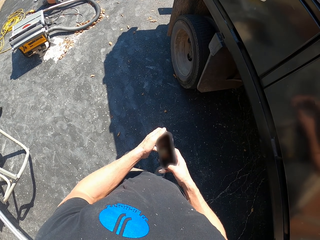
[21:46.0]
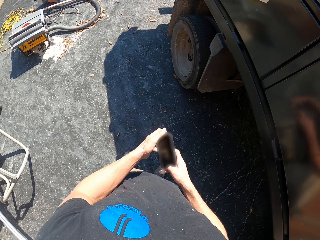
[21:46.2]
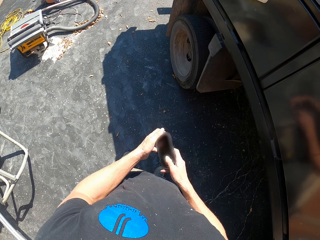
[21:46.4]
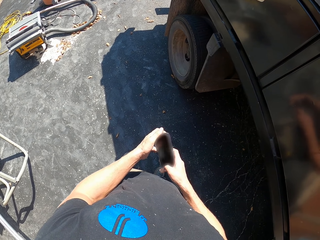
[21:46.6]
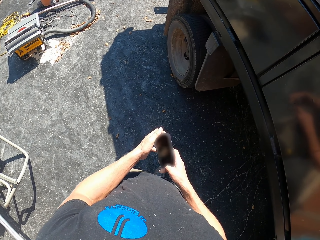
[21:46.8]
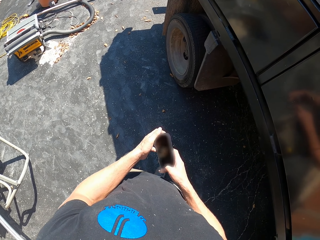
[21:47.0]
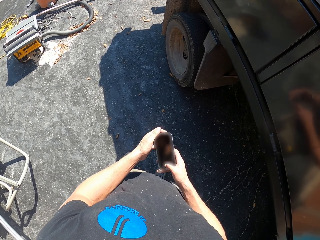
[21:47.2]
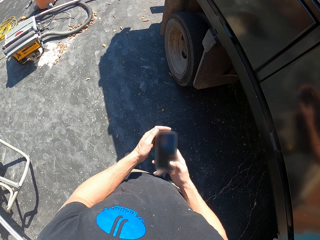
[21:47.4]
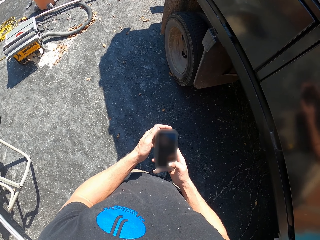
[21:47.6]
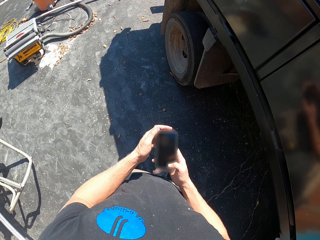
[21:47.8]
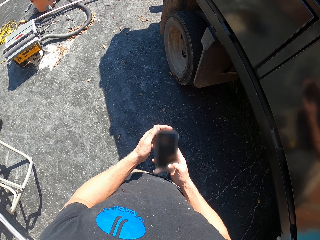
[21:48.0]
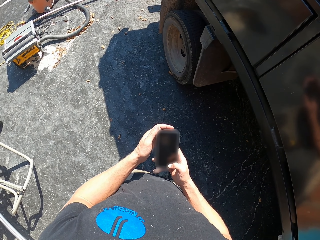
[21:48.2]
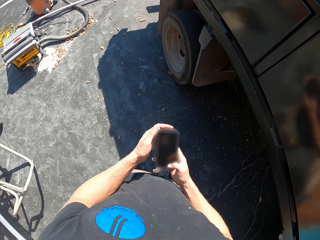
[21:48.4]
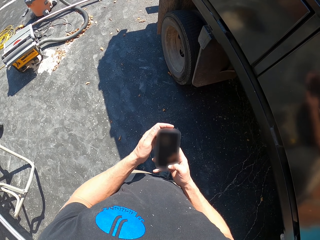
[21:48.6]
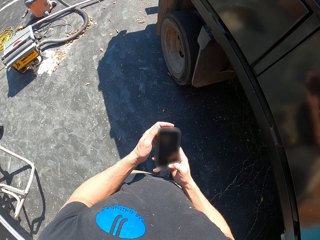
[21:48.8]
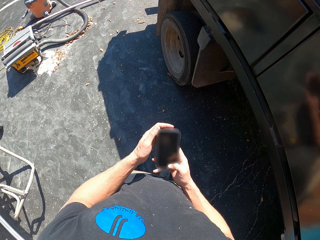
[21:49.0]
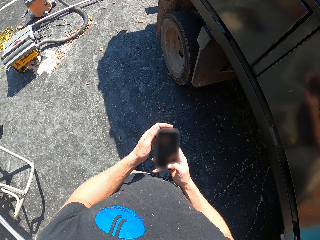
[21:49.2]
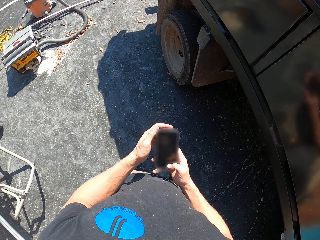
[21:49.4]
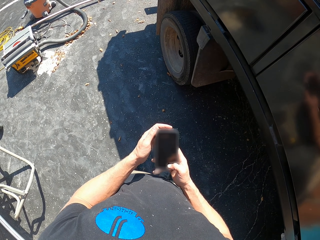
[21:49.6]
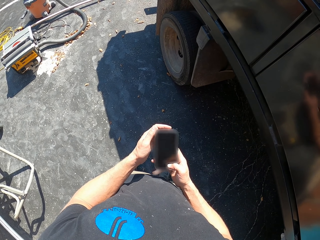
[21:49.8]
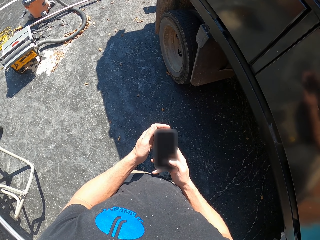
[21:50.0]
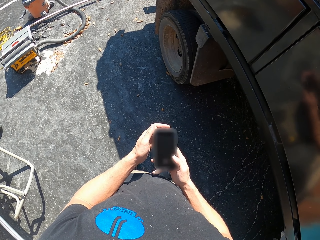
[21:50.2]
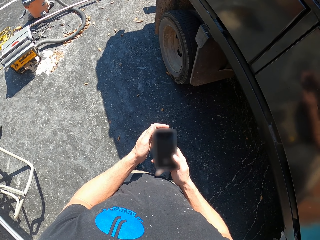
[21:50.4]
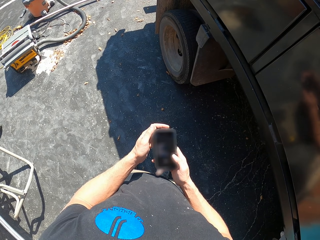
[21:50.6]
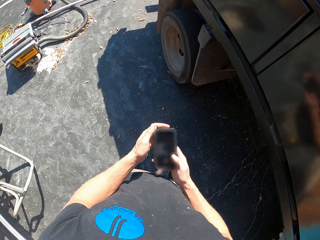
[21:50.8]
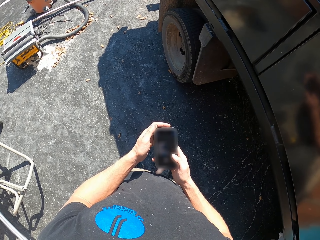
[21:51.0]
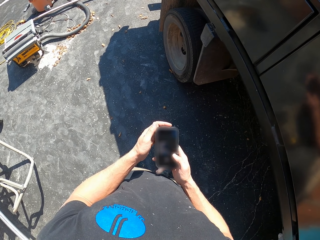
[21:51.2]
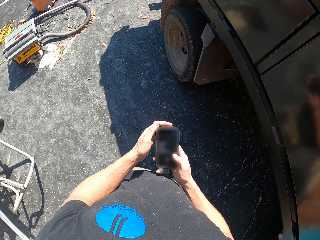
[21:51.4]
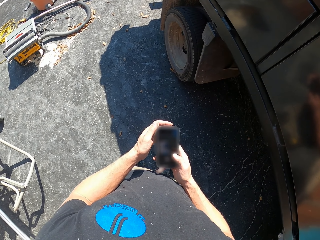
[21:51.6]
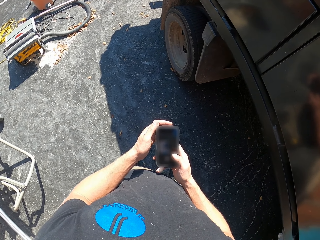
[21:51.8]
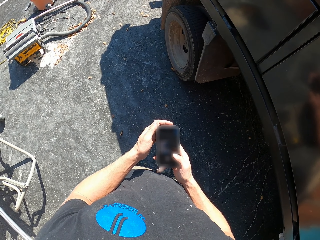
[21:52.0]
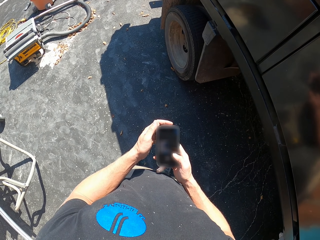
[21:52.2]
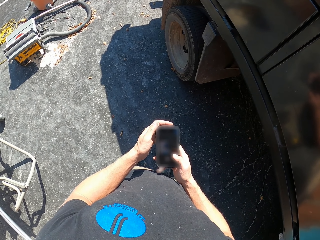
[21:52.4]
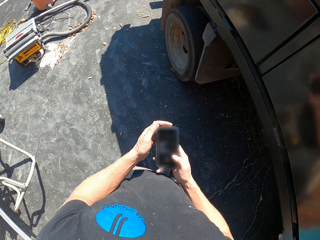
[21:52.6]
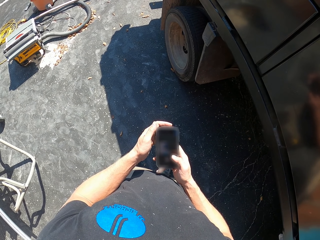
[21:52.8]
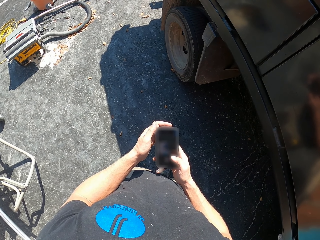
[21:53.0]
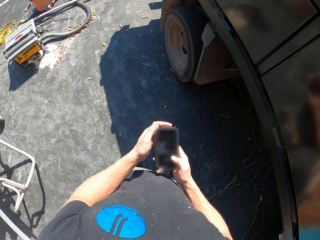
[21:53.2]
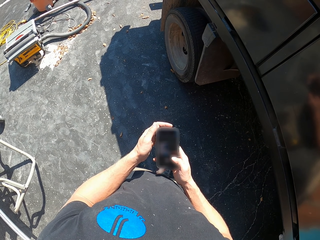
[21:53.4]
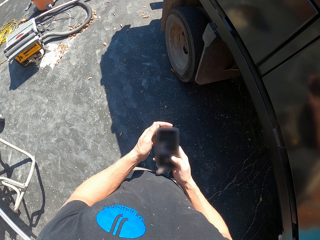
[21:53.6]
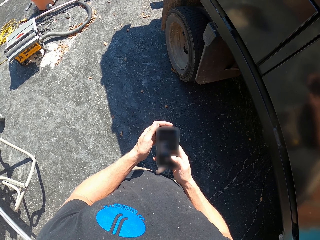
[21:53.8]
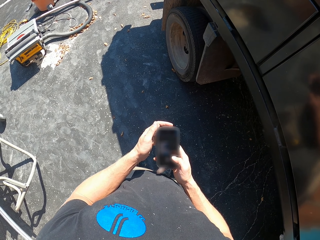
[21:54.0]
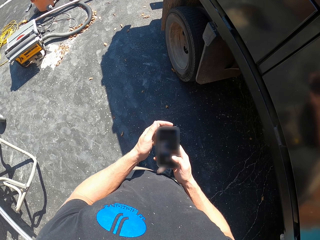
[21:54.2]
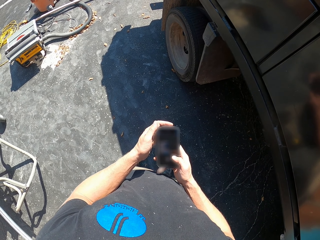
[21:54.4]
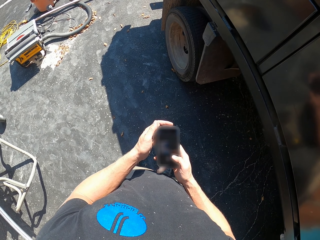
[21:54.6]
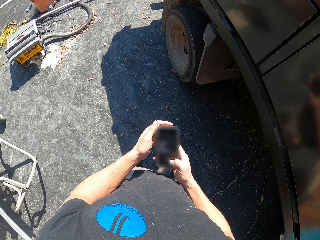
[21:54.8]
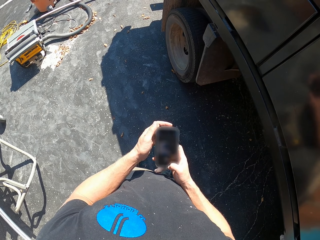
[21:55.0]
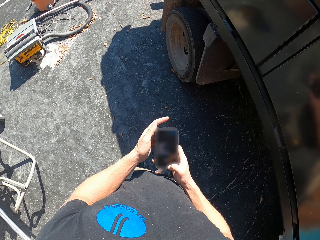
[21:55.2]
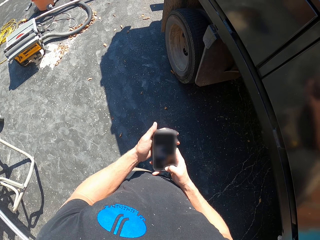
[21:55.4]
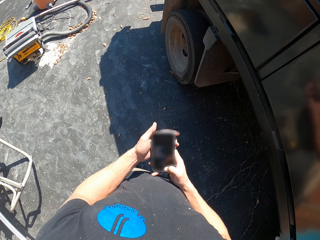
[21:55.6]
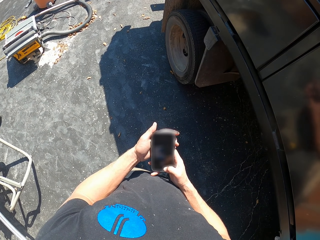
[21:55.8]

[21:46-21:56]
The camera wearer swipes the phone.

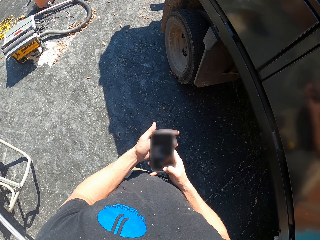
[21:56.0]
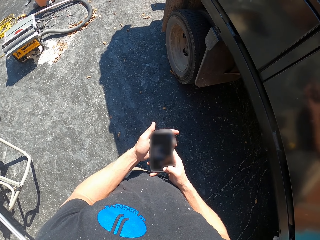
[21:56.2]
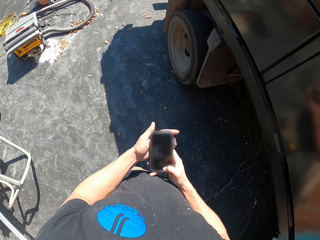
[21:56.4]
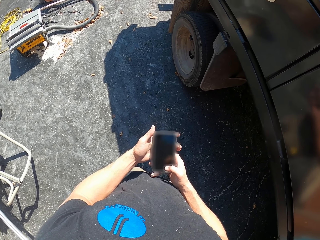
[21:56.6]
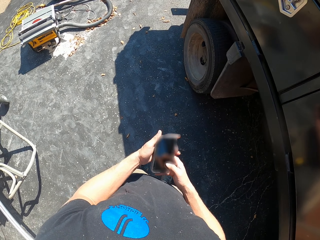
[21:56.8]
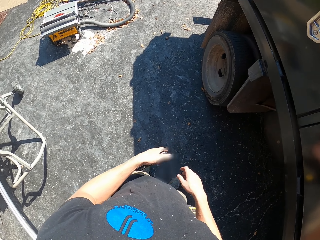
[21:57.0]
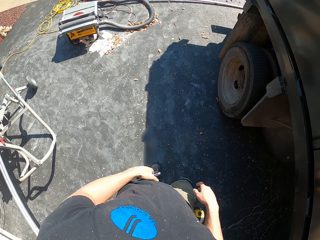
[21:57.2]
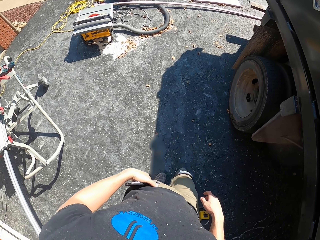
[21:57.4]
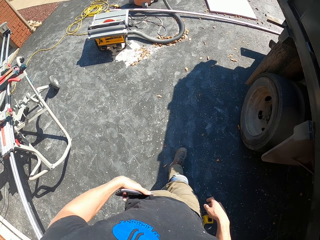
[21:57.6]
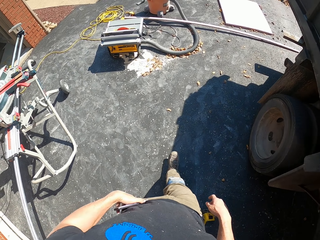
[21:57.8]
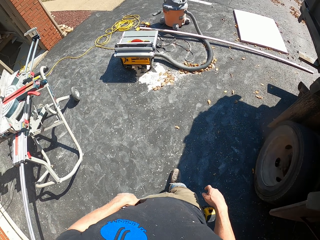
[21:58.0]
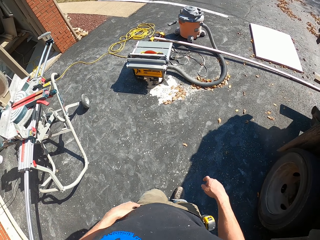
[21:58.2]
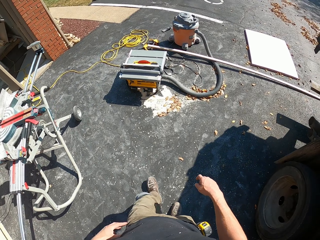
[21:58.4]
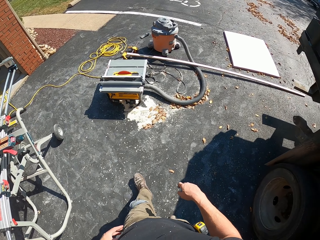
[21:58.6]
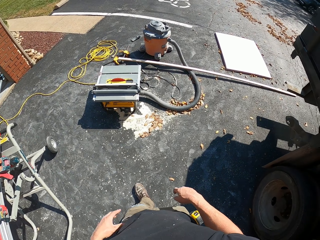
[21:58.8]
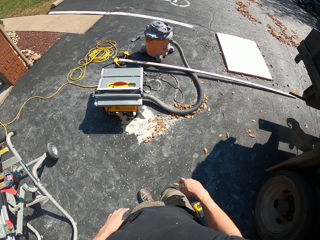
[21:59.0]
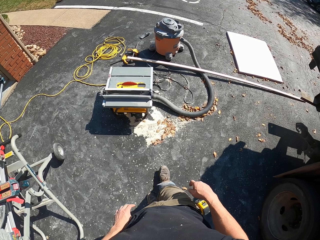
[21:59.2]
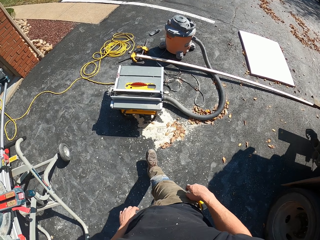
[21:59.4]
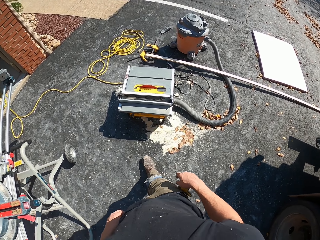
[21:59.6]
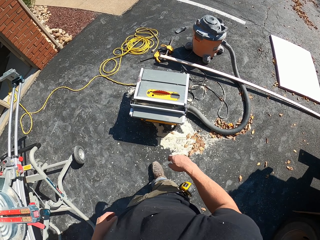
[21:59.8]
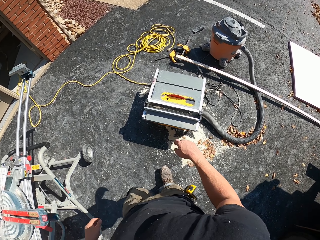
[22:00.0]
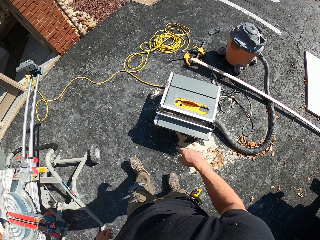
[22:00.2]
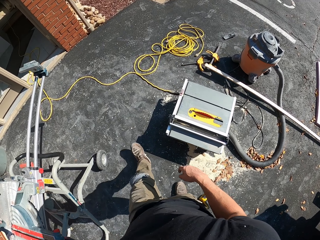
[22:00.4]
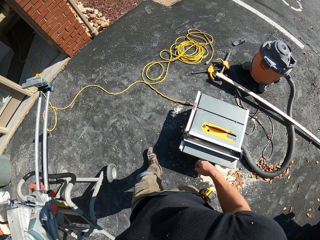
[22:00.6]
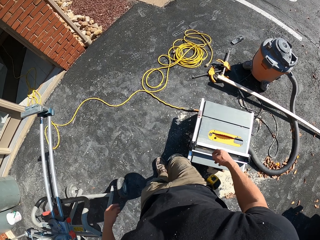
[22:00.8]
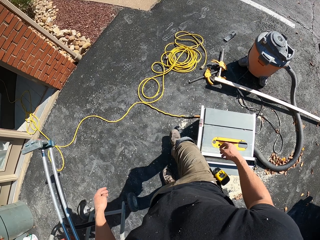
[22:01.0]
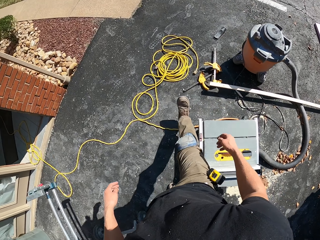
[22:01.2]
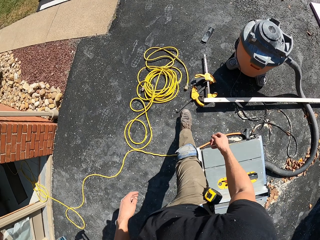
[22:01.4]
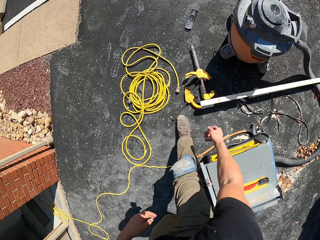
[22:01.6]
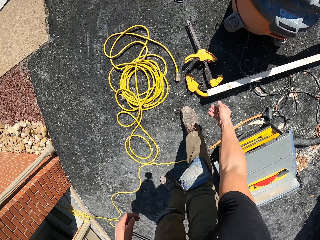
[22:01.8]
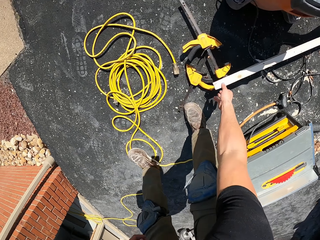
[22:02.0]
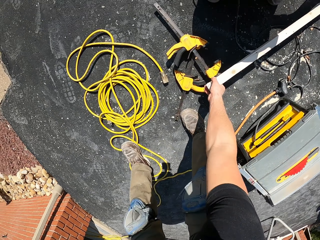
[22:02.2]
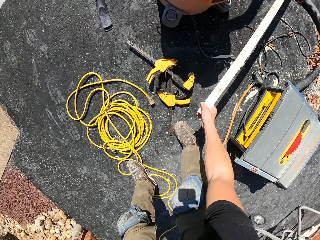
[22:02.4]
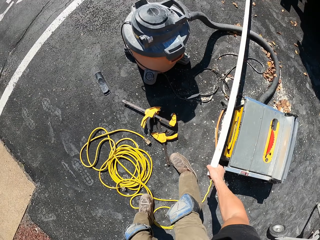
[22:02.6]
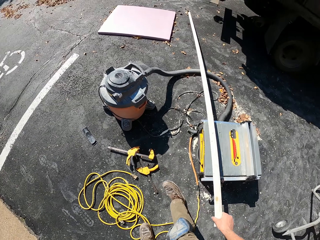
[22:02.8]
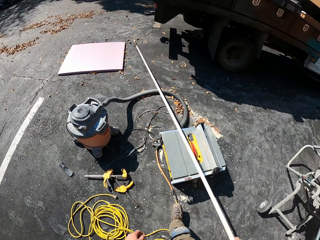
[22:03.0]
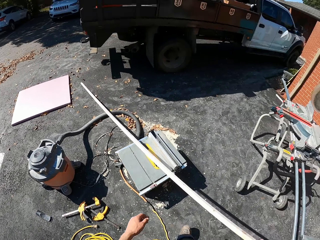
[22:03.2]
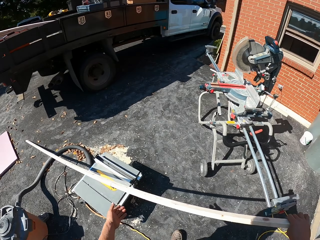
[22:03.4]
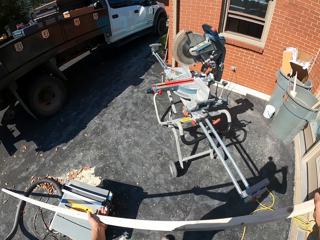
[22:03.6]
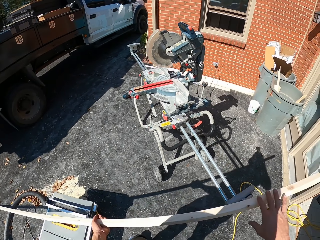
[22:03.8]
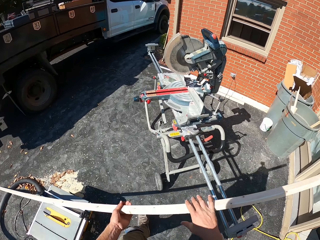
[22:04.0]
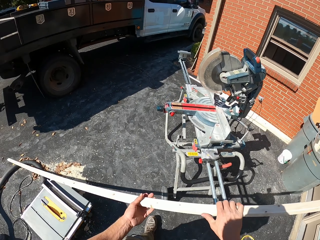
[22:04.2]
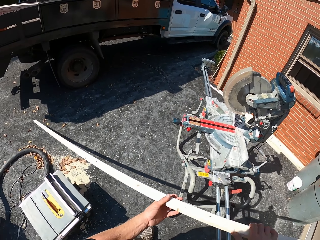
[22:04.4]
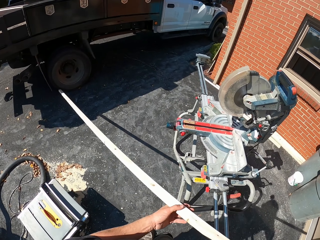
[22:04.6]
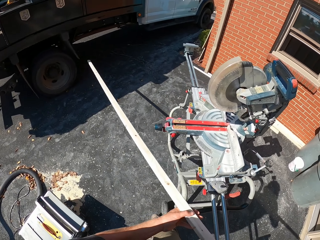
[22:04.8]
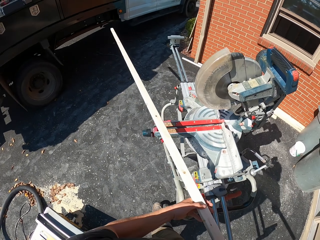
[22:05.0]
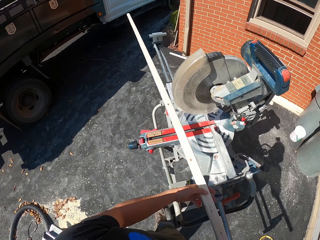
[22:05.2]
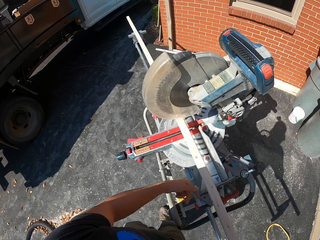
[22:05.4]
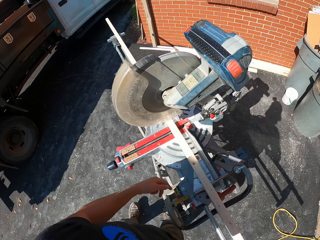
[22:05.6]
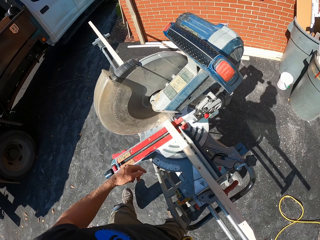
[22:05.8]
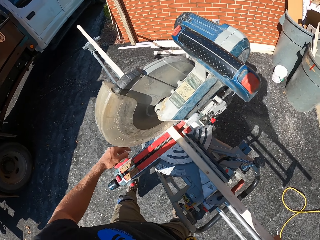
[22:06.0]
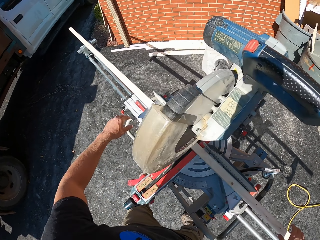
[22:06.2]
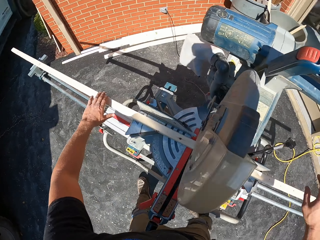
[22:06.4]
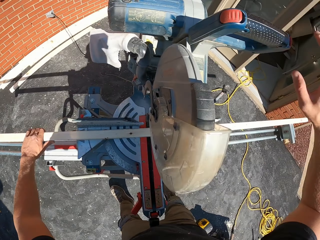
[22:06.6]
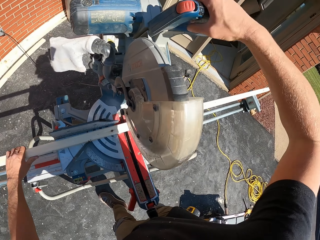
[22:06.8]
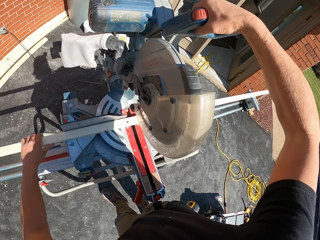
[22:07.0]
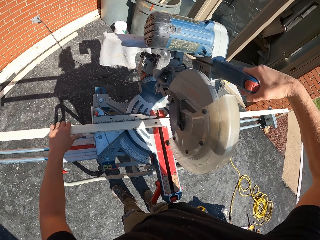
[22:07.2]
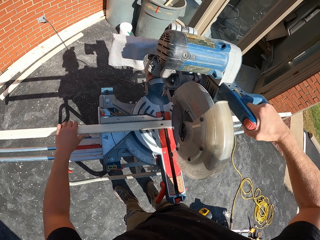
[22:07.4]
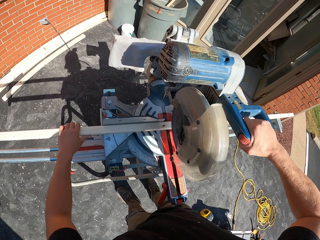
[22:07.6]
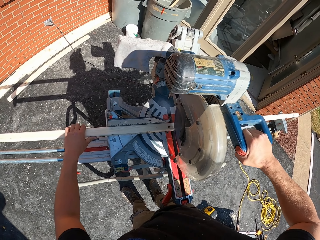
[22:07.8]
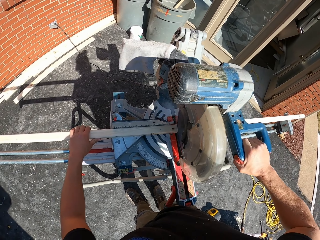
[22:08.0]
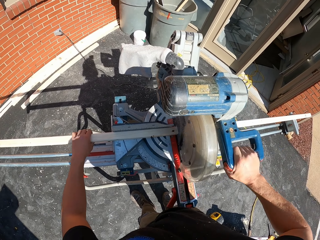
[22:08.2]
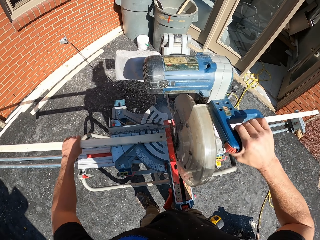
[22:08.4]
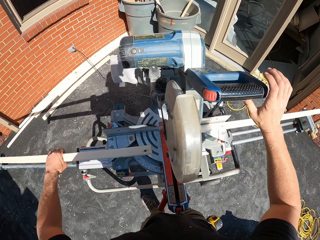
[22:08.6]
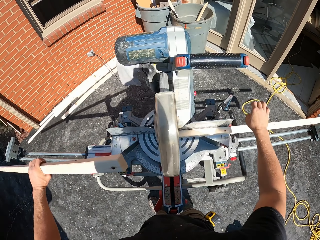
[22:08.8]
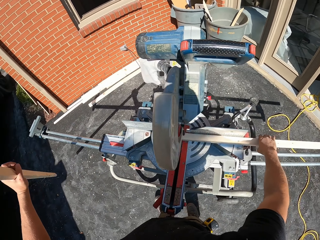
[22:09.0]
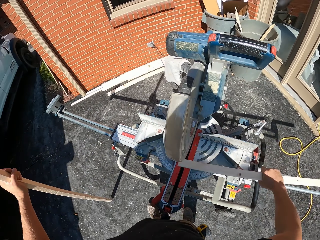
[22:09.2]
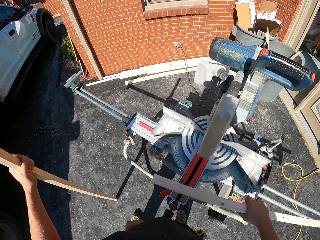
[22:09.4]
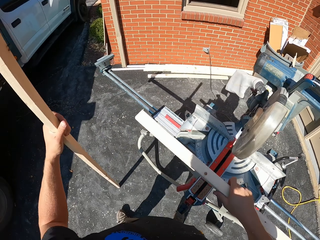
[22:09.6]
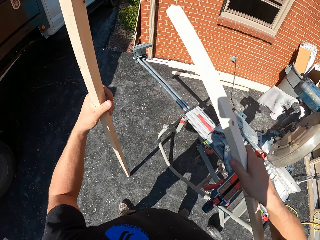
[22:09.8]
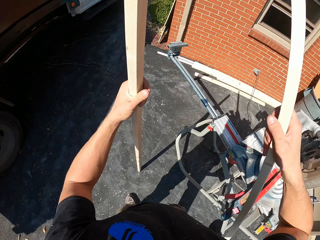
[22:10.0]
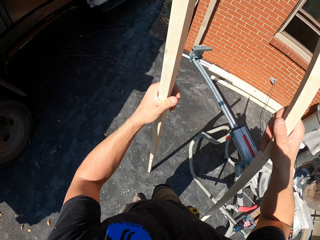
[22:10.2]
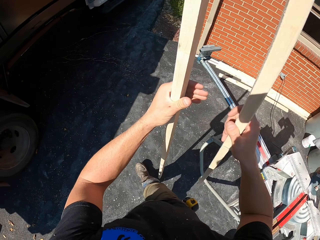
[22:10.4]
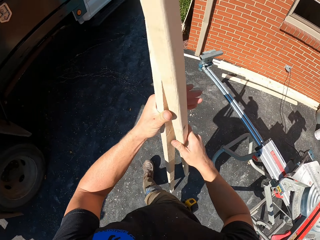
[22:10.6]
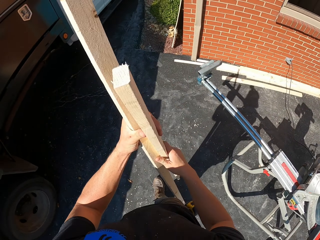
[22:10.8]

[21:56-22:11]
The camera wearer inserts the phone in his pocket. He picks up the wood on the floor. He places the wood on the wood cutter. He cuts the wood with the wood cutter.
